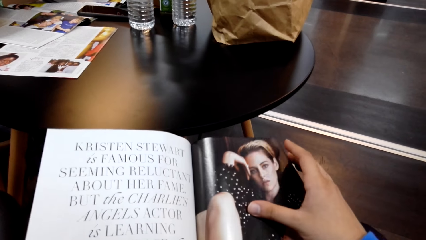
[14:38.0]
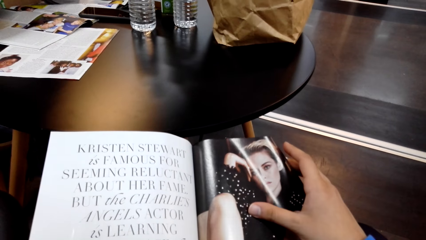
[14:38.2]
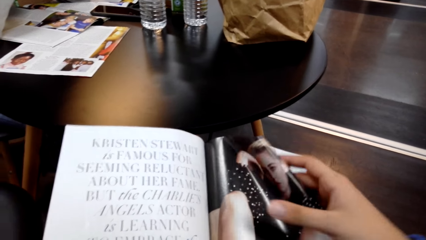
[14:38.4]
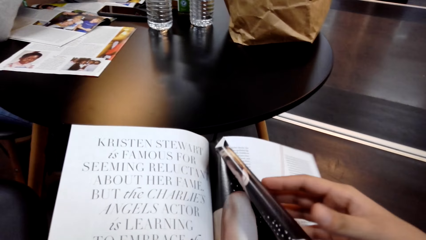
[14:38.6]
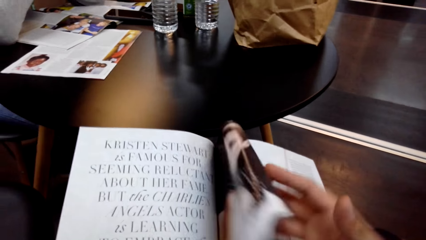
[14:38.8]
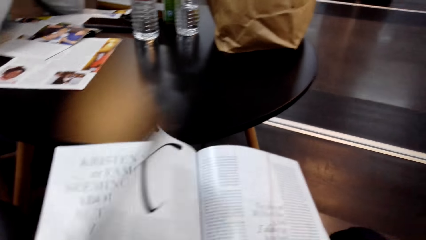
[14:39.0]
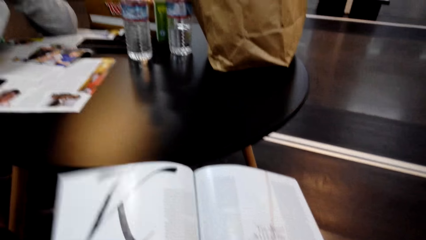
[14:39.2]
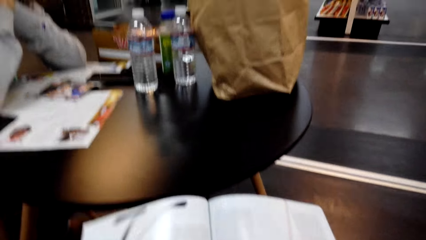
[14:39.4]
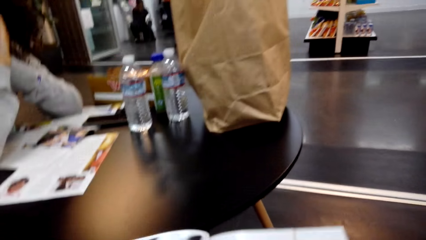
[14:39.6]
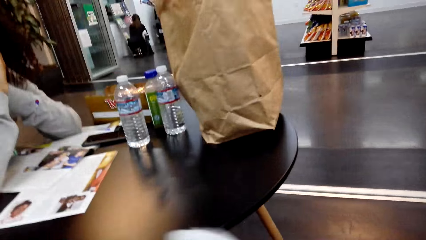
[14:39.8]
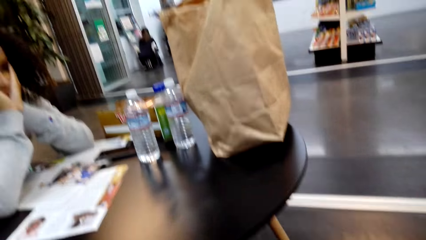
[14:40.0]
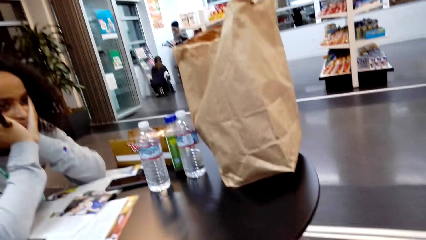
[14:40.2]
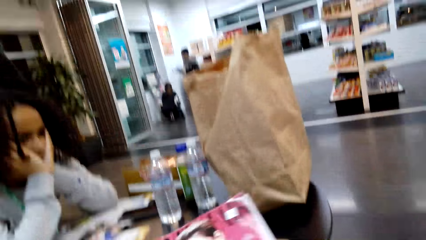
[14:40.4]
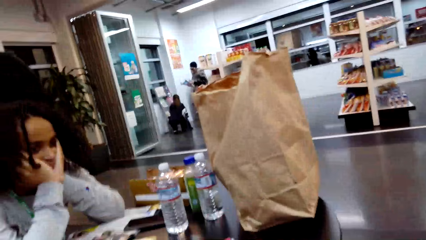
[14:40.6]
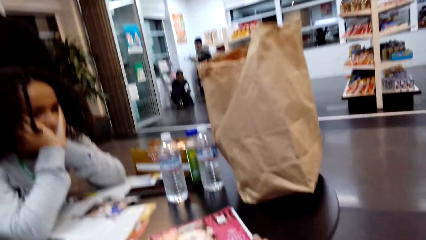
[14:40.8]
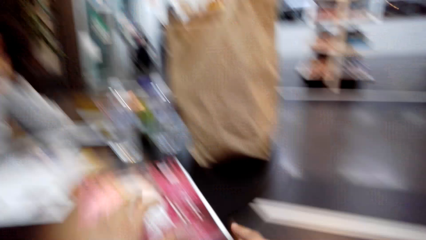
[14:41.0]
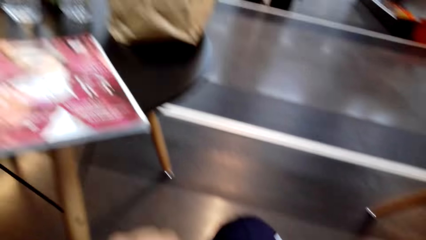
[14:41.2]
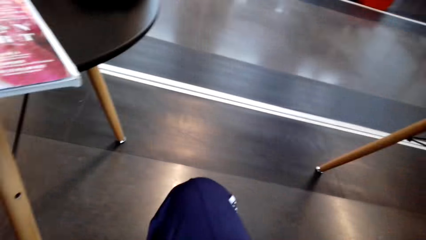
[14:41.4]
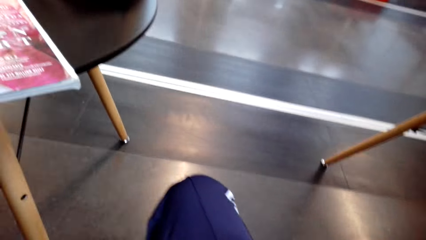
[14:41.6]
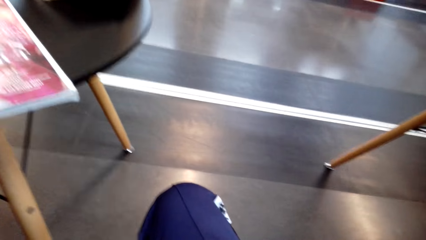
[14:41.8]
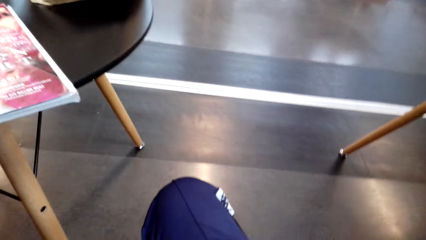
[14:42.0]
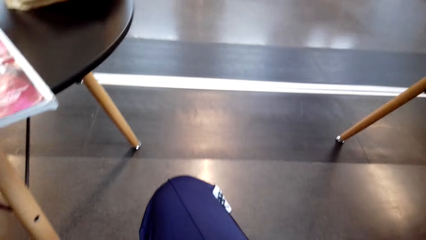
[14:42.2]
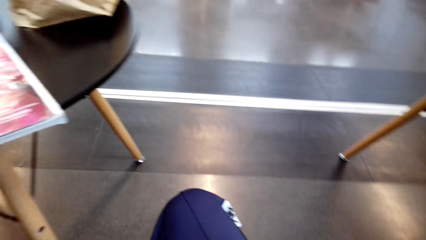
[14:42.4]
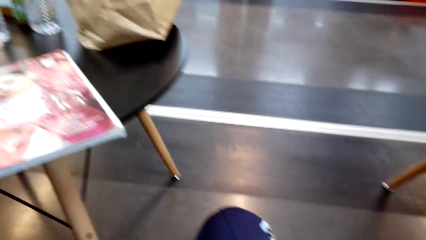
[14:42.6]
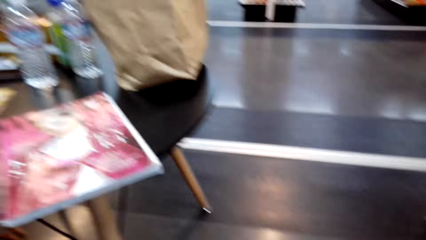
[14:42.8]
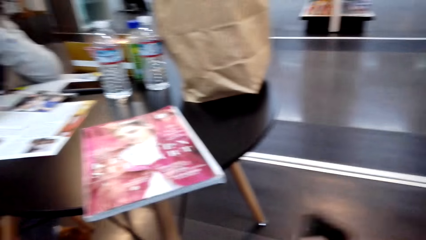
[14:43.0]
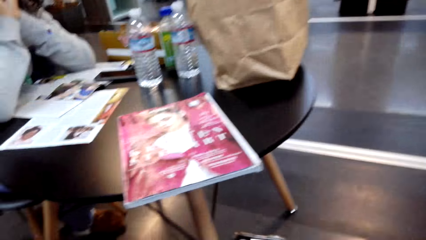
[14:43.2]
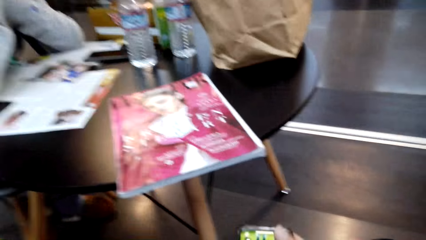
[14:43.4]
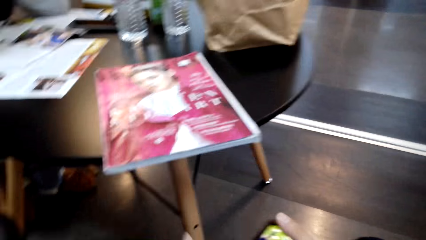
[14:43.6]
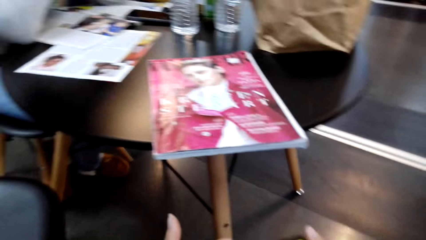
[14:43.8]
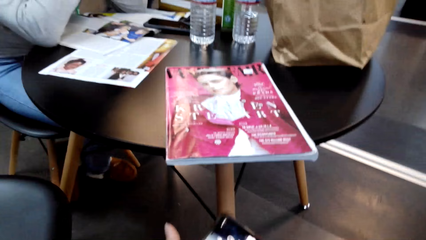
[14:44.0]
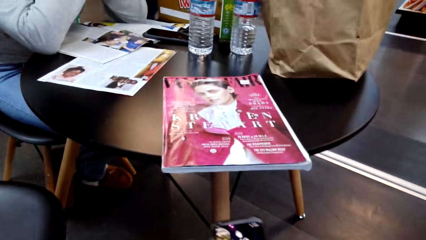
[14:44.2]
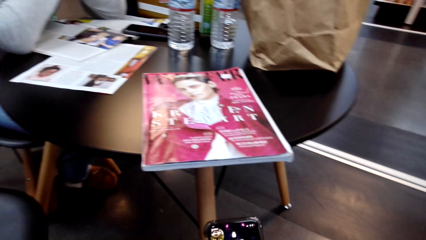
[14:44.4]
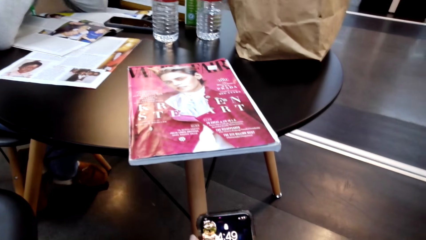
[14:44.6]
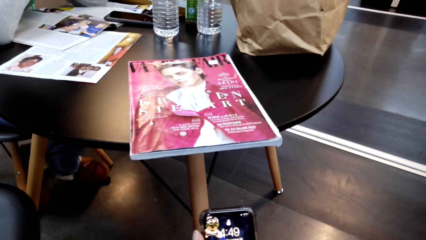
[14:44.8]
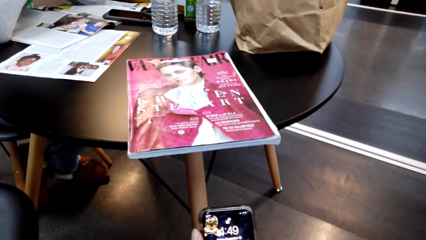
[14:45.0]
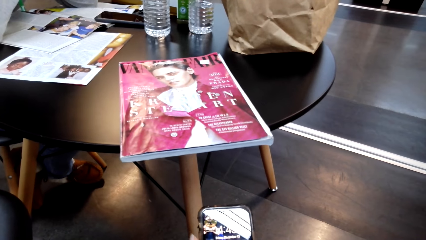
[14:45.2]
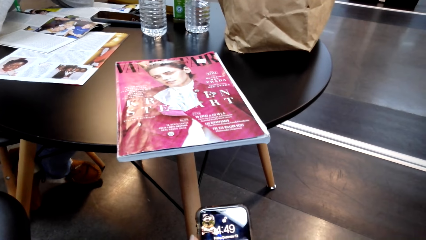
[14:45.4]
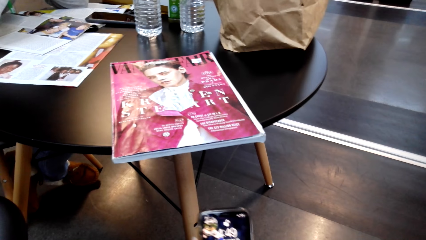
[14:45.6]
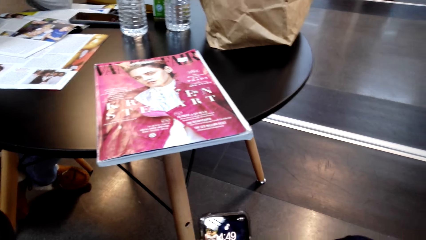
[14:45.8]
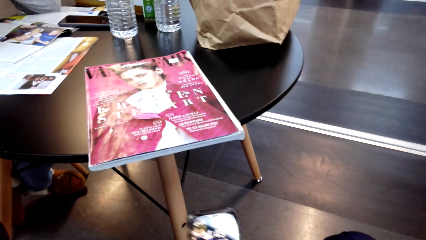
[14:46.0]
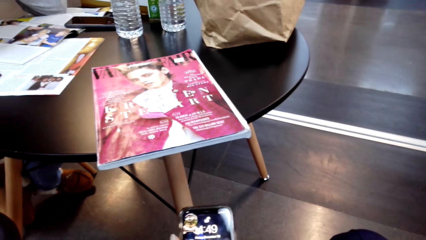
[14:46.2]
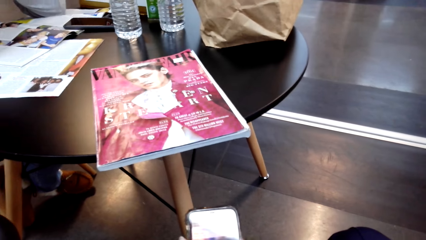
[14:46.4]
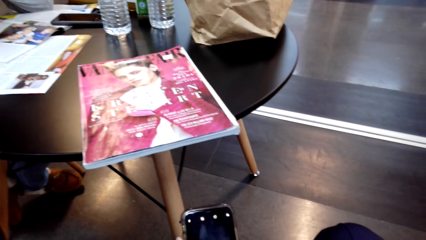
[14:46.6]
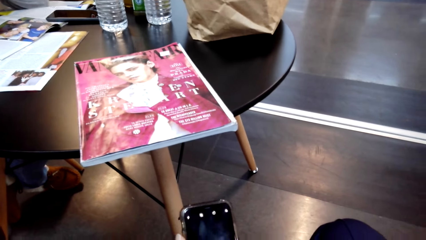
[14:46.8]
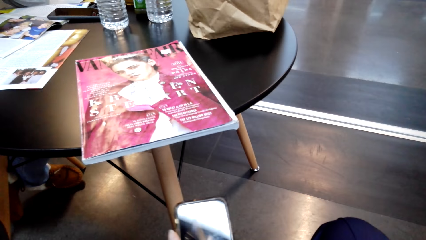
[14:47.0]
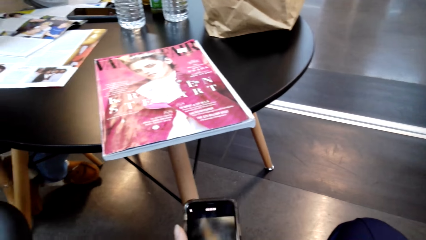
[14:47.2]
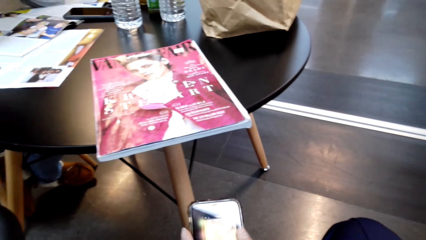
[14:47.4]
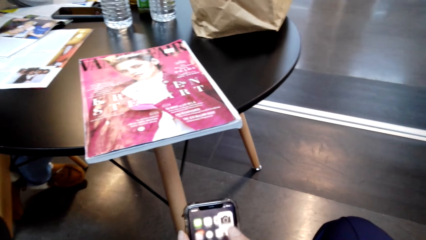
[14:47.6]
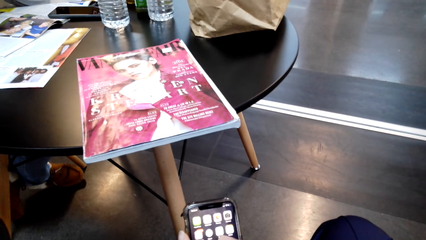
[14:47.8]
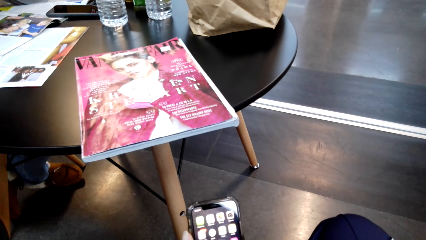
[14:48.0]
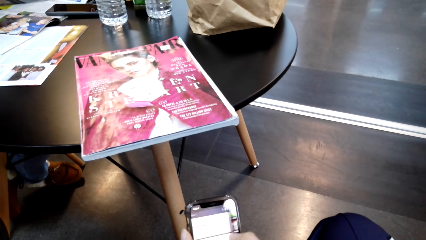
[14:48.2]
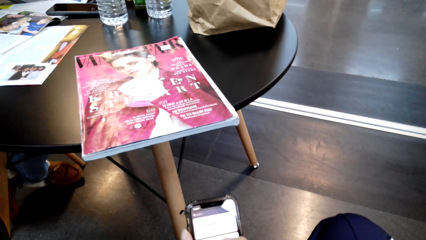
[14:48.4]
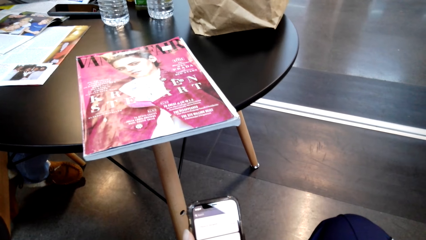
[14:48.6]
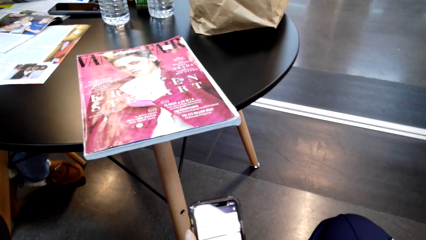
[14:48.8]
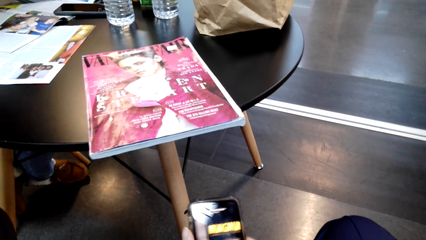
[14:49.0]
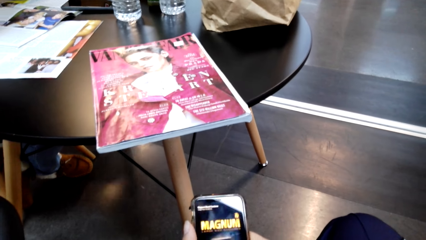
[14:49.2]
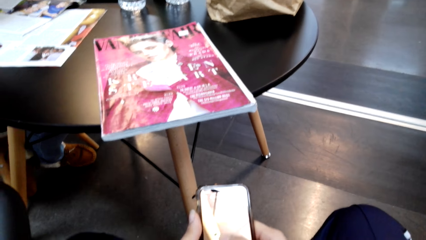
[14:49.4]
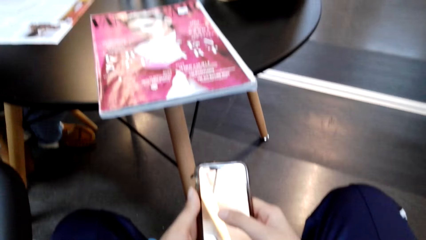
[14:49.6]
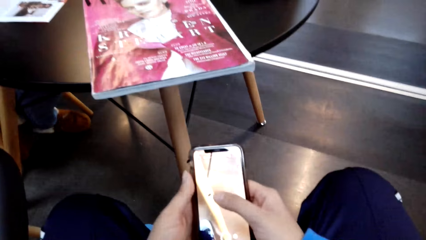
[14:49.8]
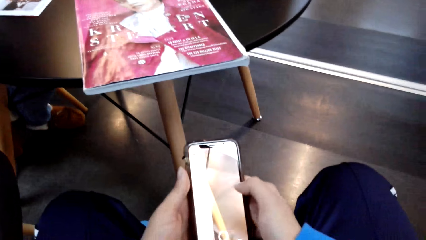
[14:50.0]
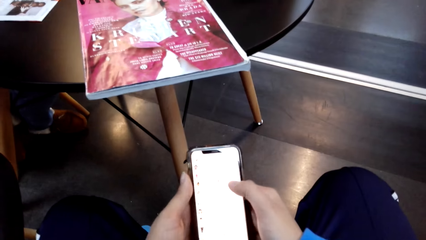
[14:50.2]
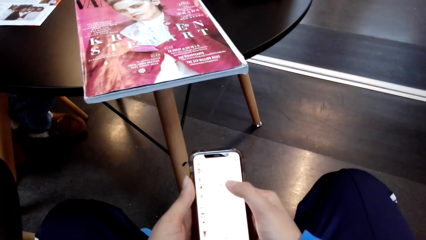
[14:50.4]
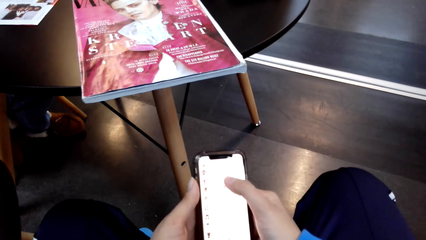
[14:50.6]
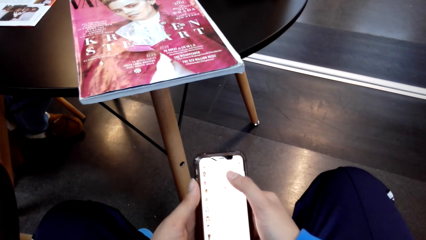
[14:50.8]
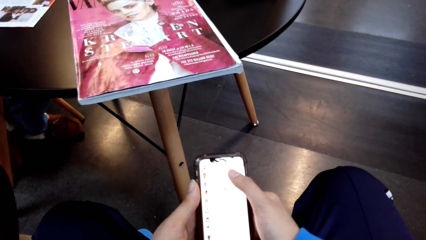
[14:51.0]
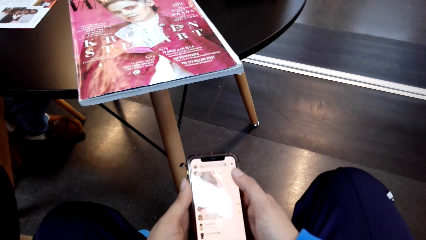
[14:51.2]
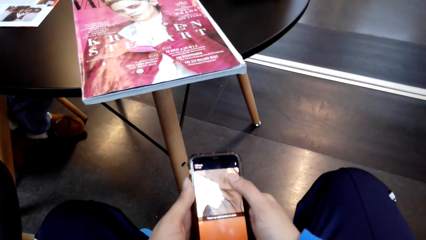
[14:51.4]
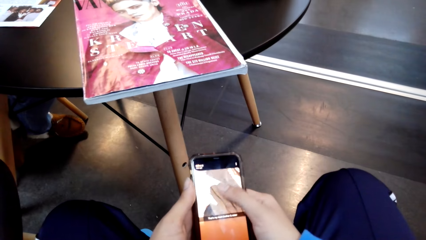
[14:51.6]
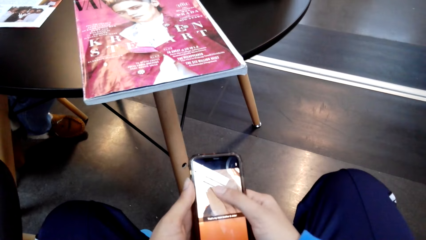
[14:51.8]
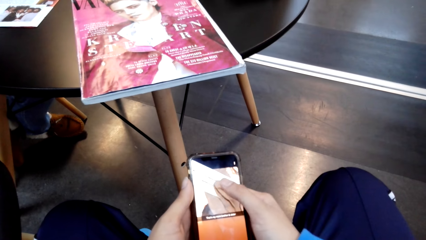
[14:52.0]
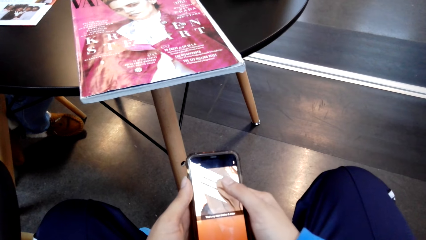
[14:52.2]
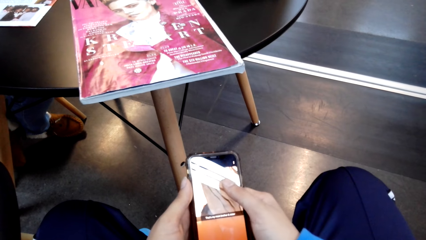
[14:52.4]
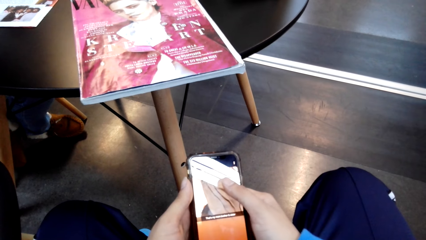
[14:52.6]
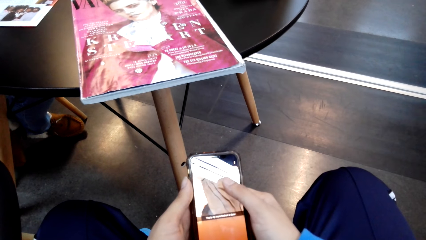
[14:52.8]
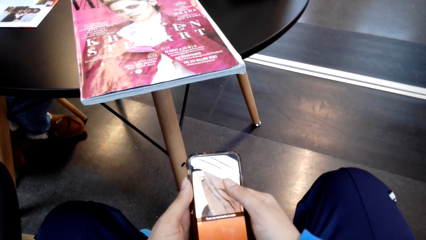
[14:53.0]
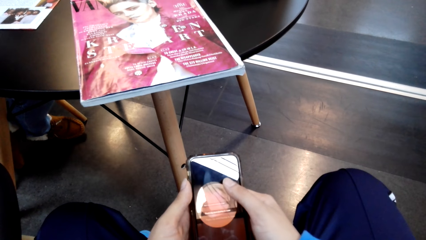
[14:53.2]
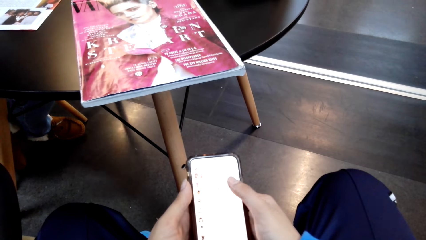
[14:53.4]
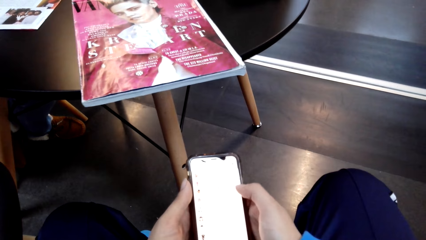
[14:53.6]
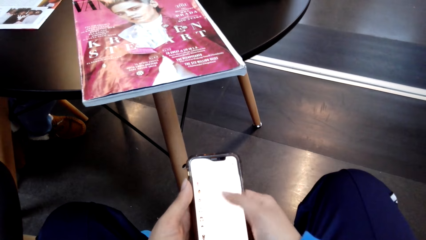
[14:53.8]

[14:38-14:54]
The camera wearer puts the book on the table. They close the book. They hold the phone and browse on the phone. They scroll the phone.
